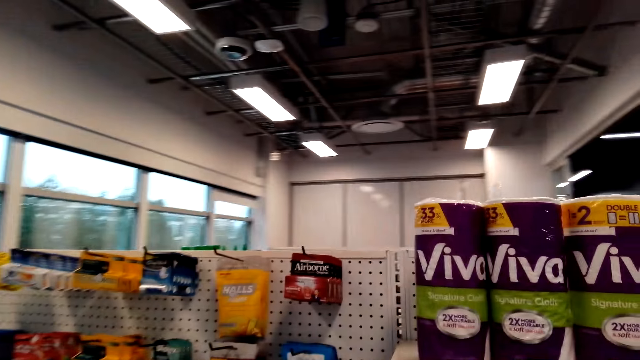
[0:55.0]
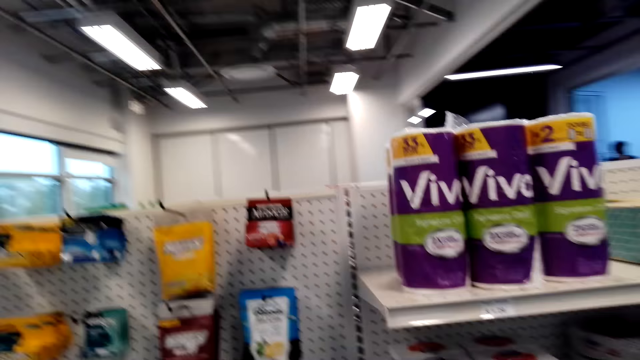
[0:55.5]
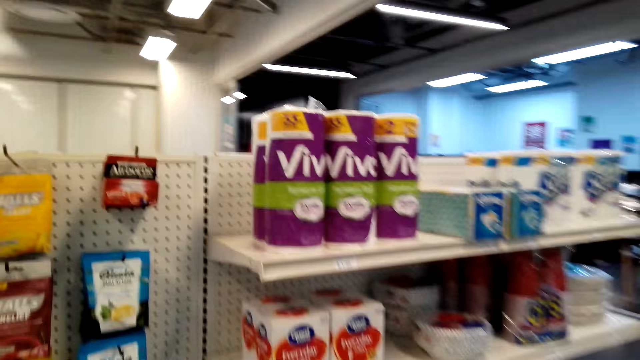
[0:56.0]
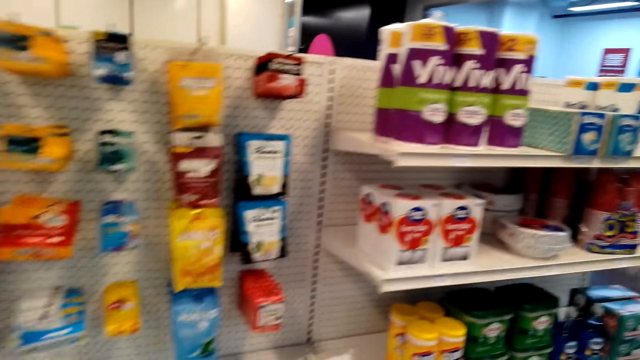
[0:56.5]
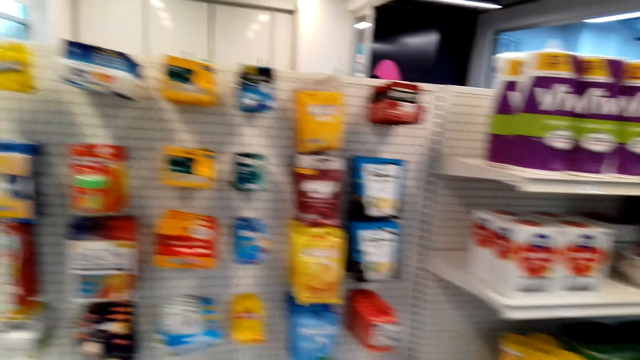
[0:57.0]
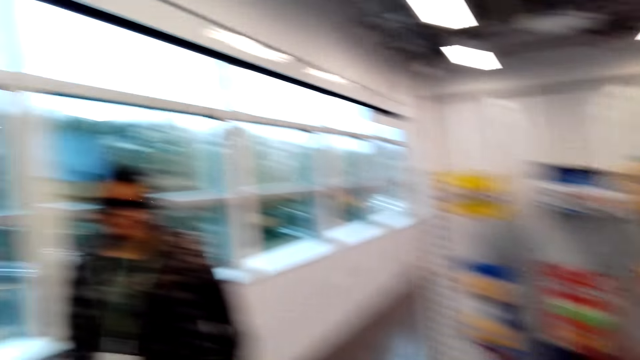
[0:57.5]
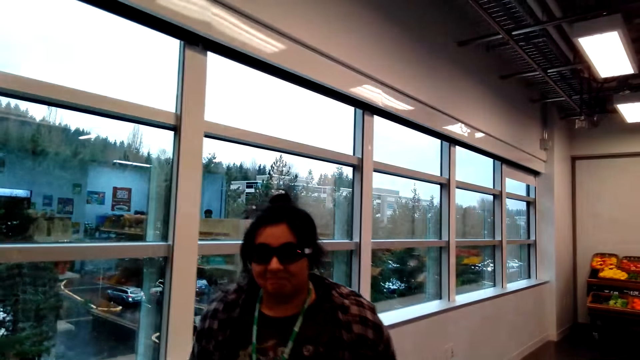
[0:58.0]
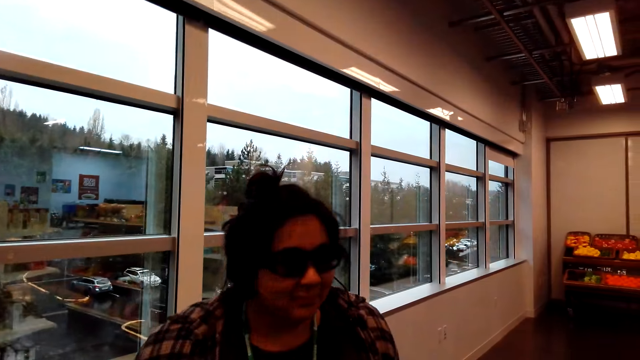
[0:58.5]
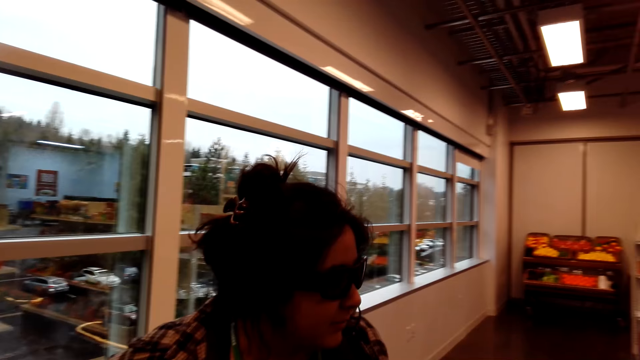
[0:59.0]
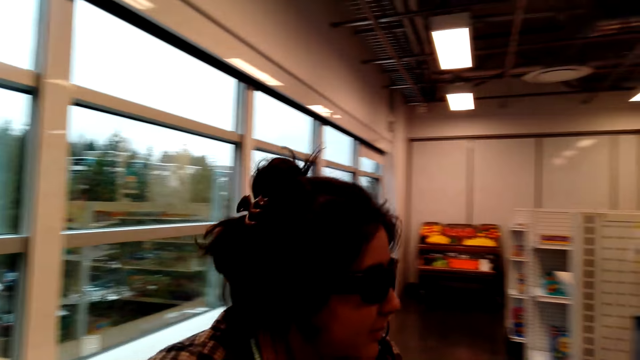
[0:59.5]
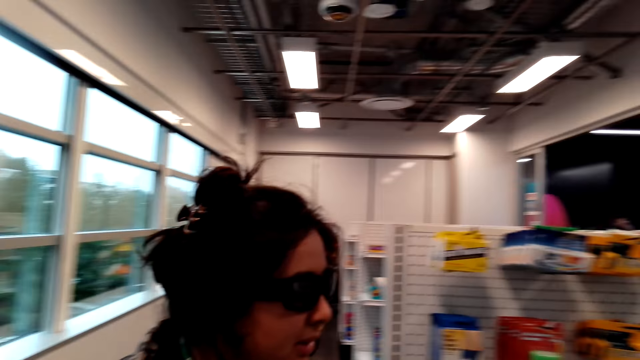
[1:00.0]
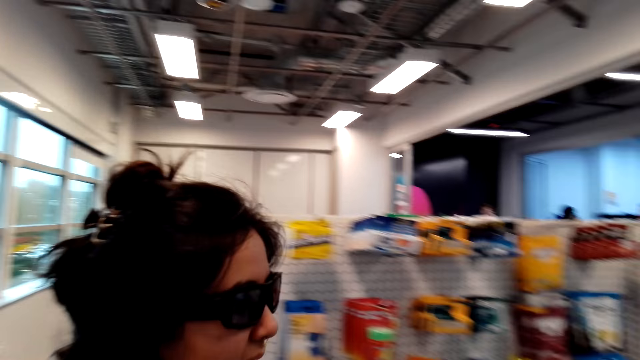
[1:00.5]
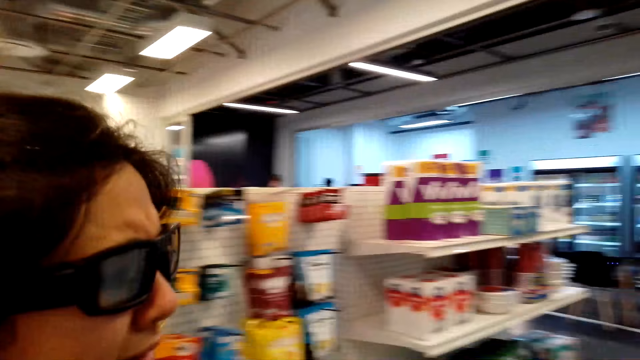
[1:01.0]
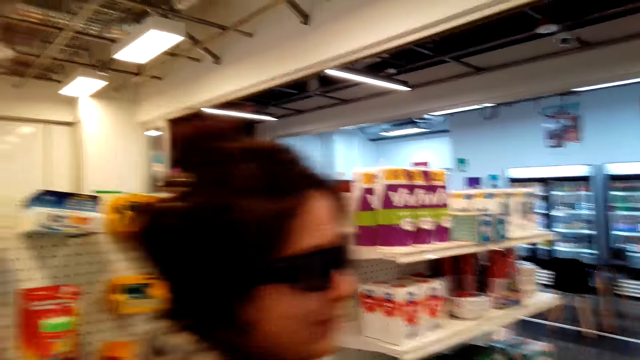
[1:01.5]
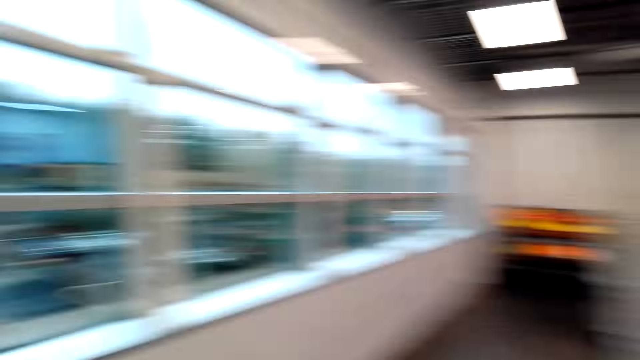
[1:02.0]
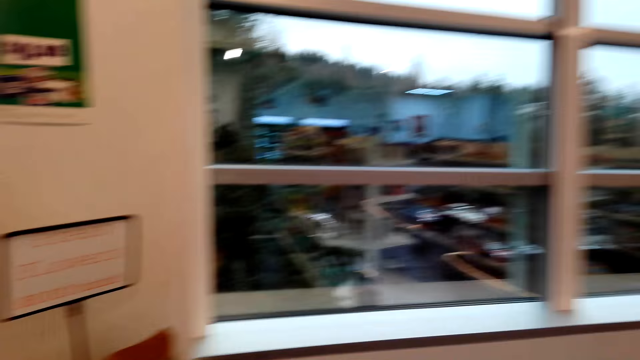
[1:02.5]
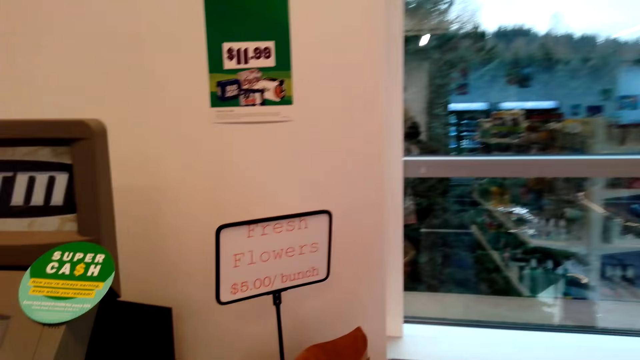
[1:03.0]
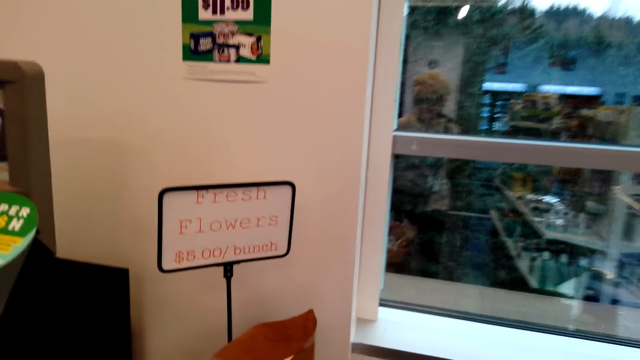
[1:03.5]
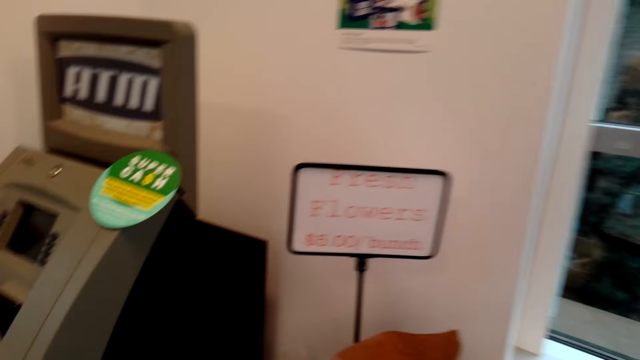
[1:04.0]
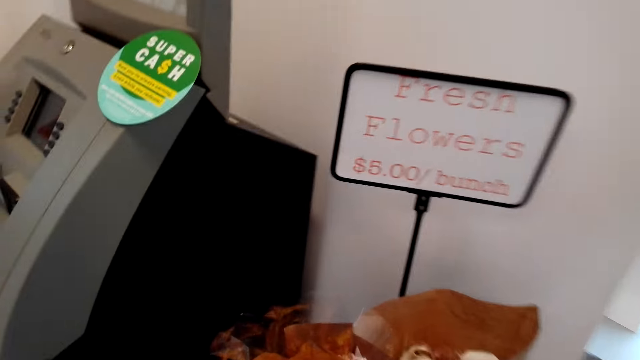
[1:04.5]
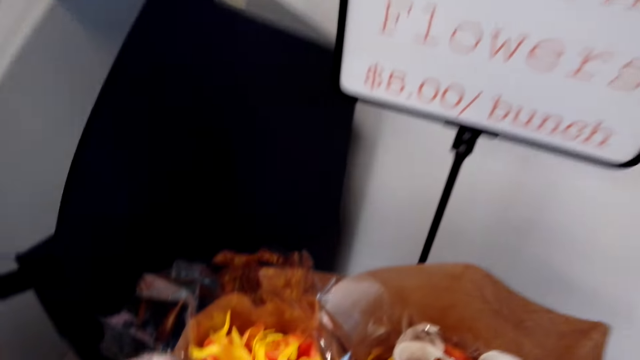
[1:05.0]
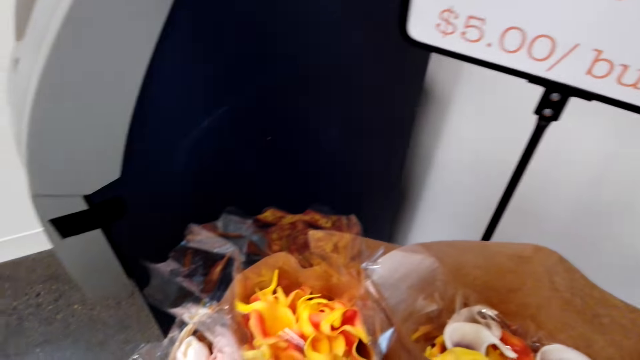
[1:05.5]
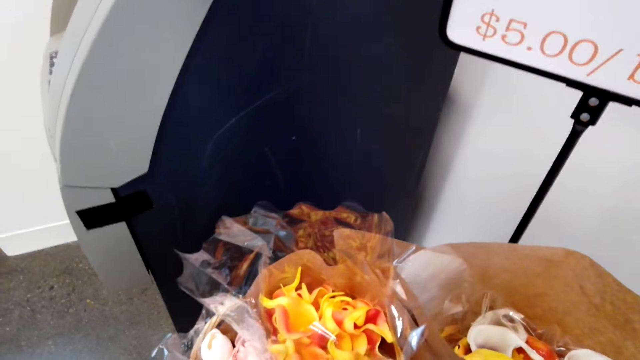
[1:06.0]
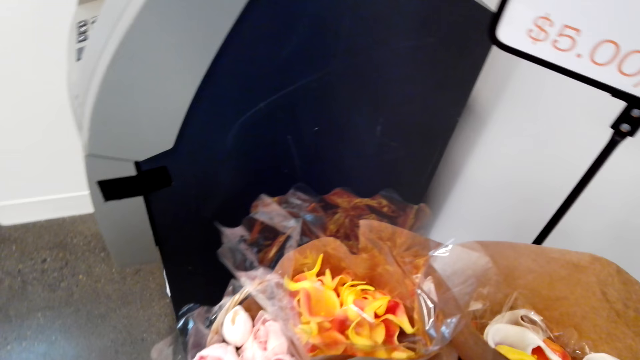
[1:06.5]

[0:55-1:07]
The camera wearer looks at the shelf. They talk with a lady. They look at the price tag.

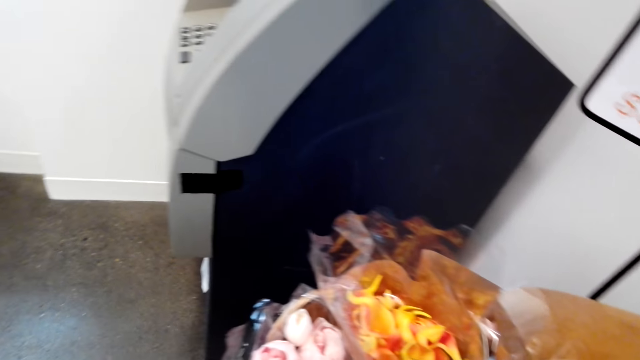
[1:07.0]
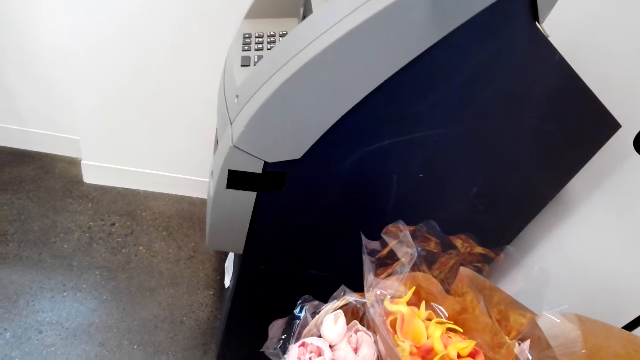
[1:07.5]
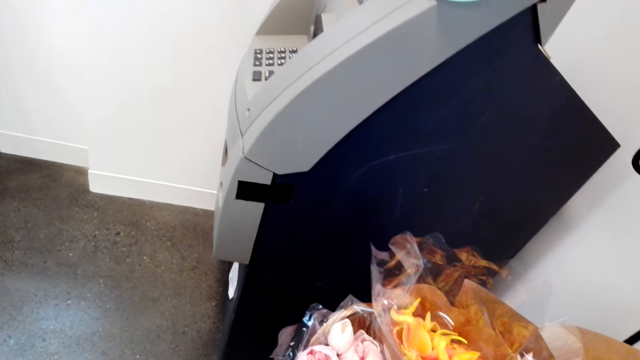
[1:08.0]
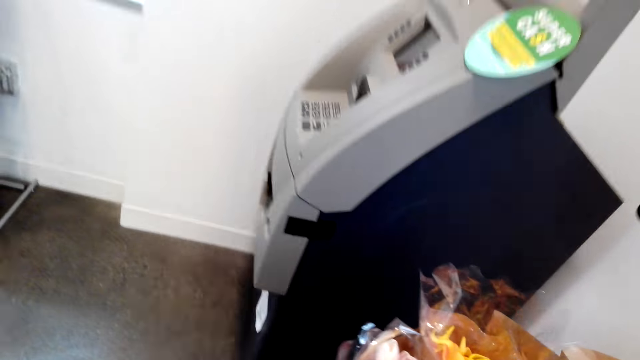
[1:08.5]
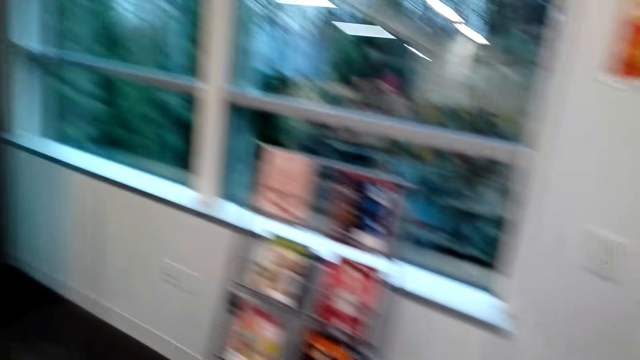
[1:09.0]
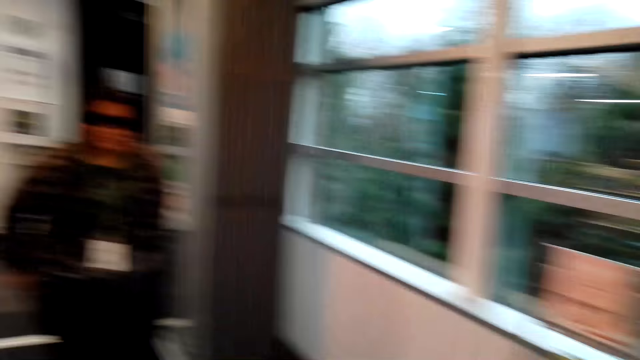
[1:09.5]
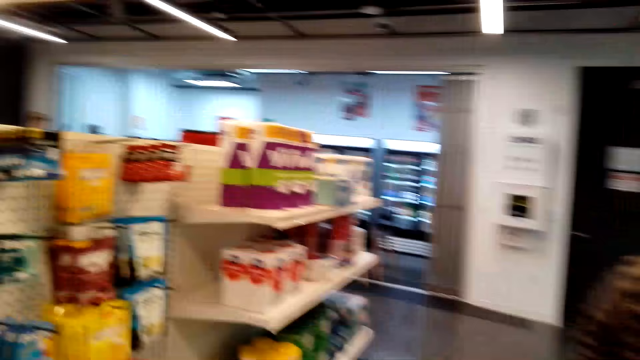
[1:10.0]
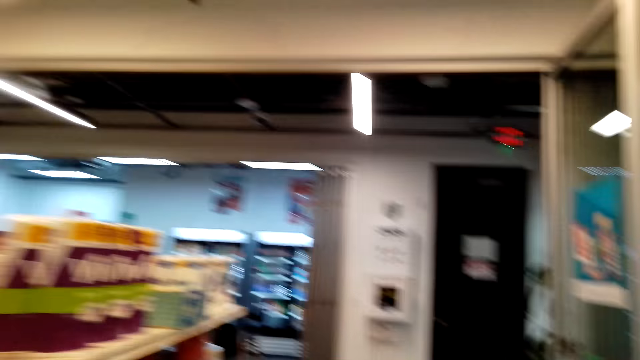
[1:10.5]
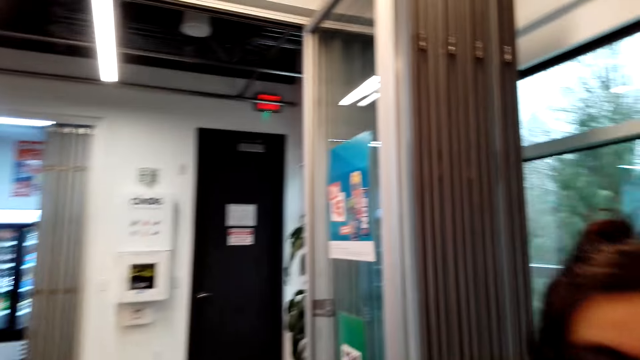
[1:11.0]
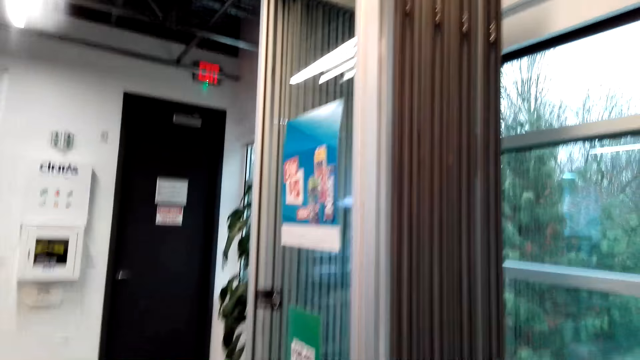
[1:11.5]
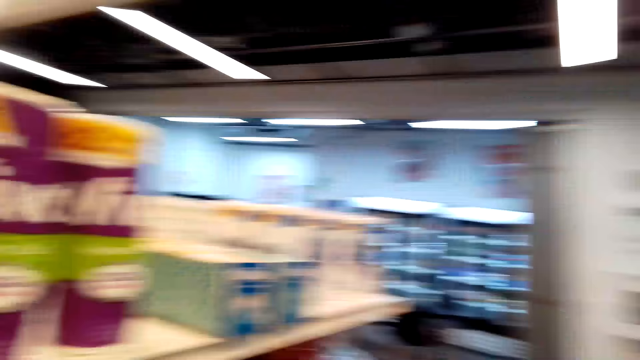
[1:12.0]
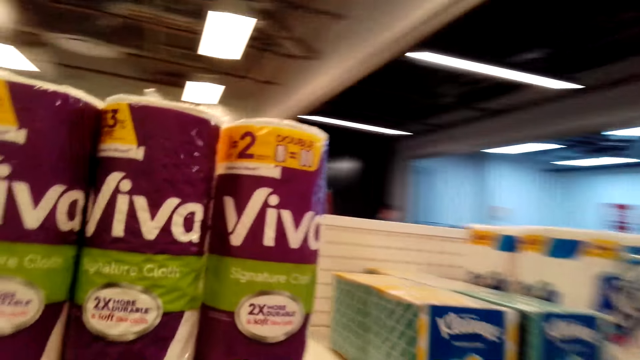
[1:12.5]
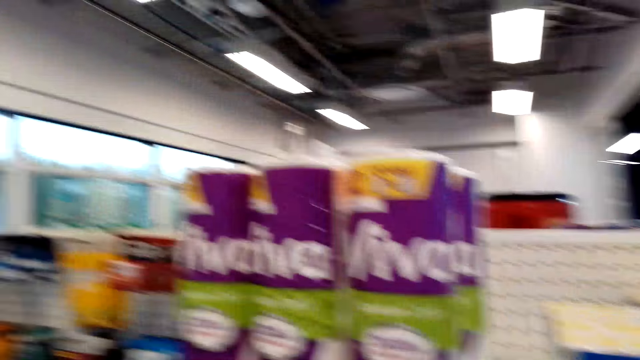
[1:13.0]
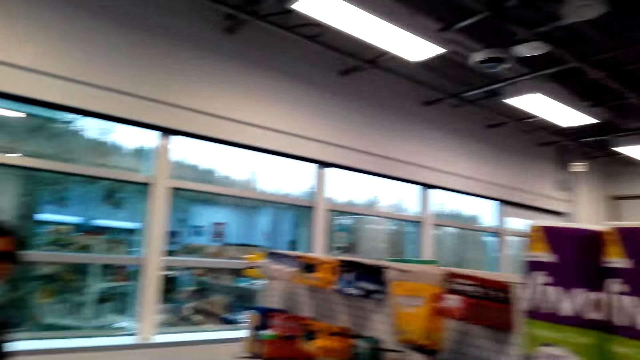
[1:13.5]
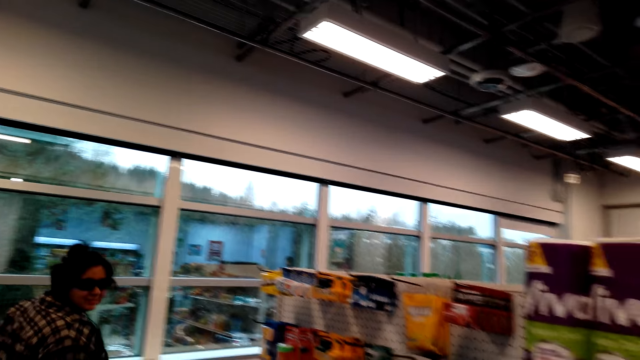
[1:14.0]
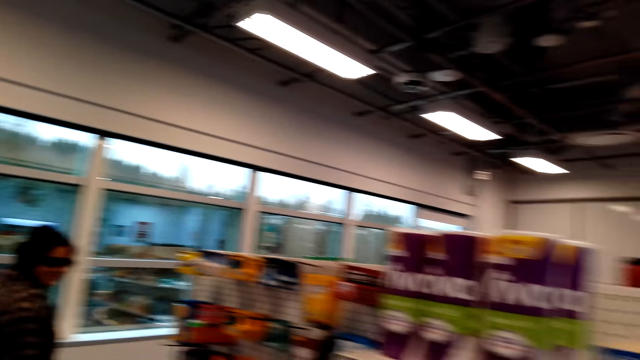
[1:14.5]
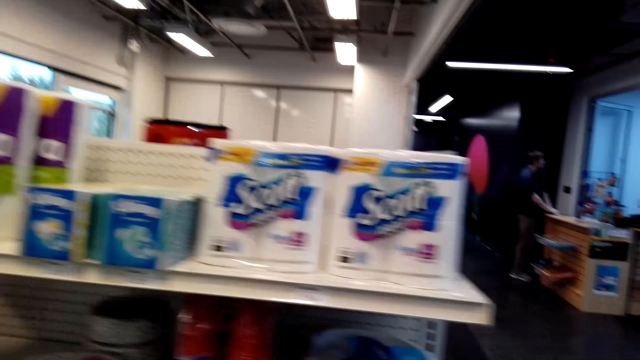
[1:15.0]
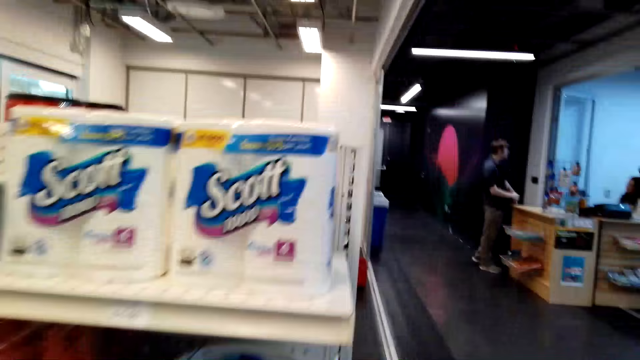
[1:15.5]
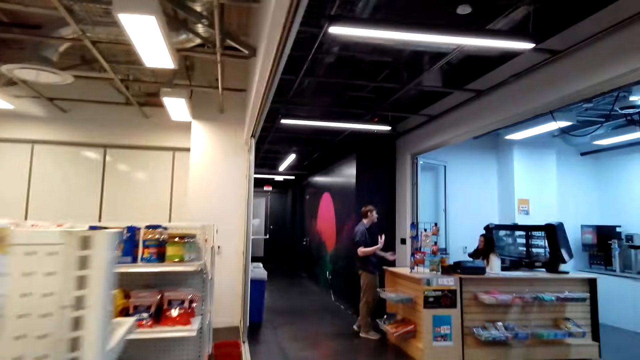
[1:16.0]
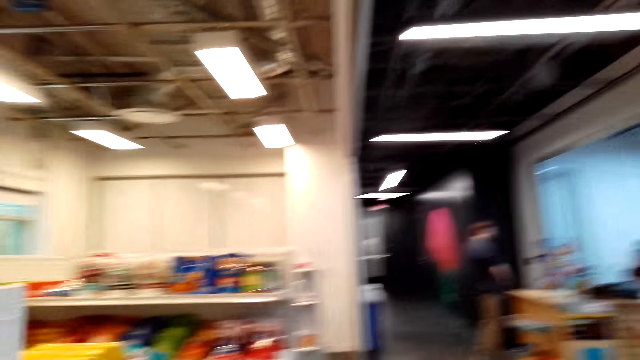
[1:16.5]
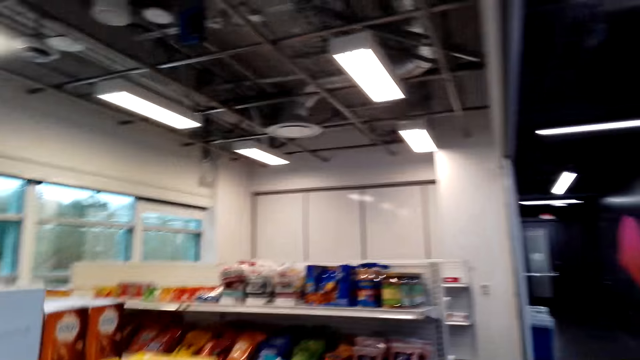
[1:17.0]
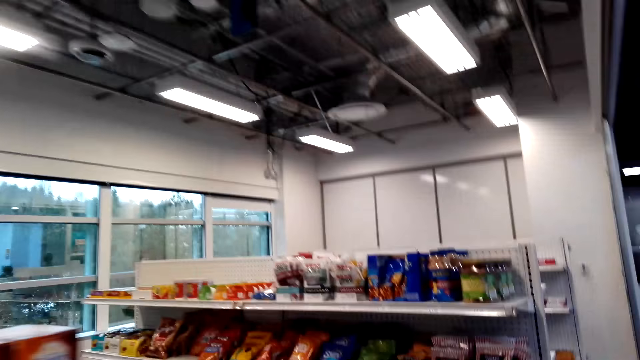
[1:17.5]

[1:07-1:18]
The camera wearer touches the flowers. They walk in the supermarket and talk with a lady.
